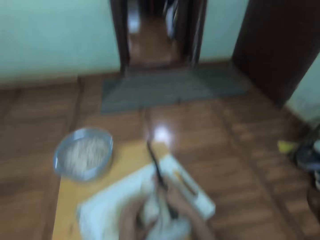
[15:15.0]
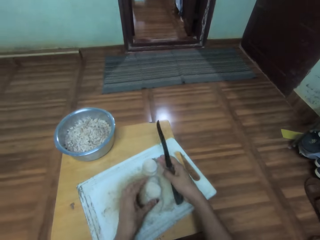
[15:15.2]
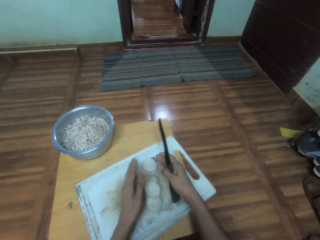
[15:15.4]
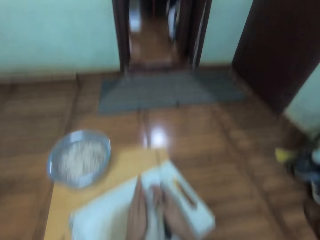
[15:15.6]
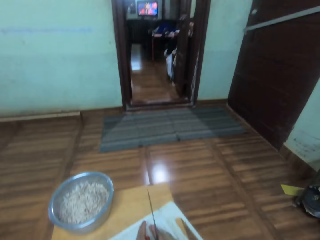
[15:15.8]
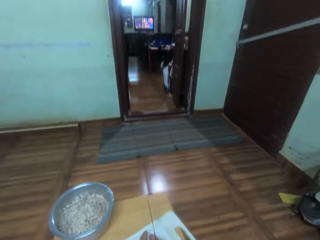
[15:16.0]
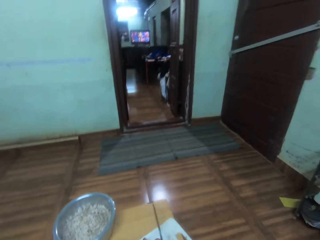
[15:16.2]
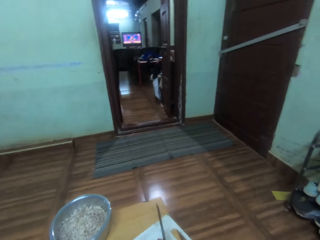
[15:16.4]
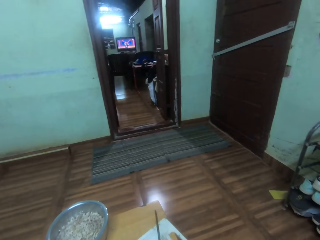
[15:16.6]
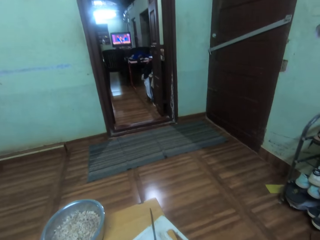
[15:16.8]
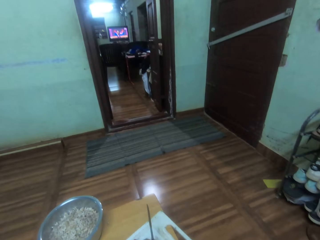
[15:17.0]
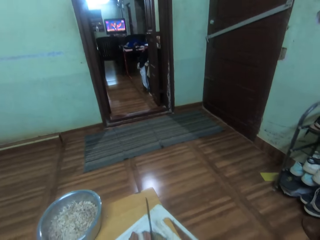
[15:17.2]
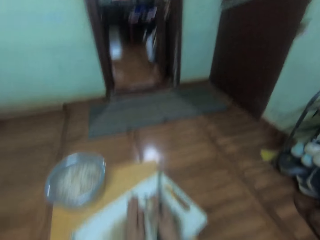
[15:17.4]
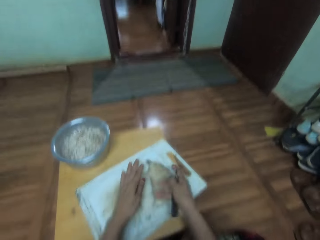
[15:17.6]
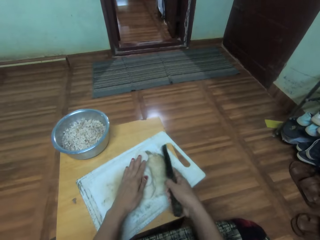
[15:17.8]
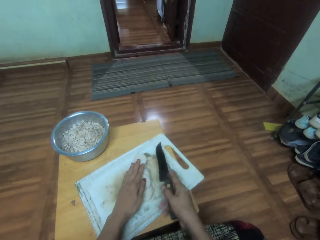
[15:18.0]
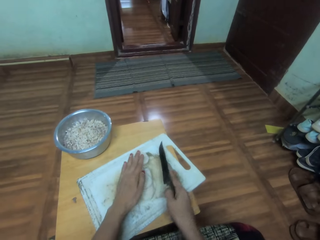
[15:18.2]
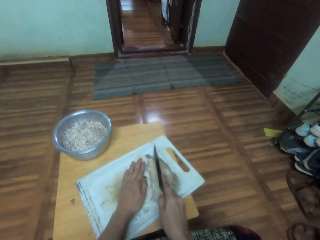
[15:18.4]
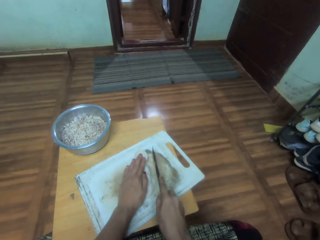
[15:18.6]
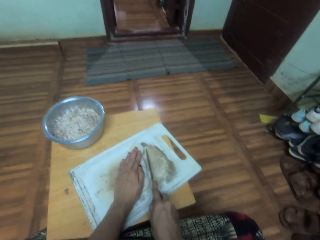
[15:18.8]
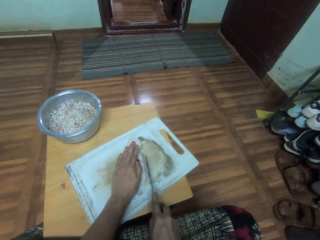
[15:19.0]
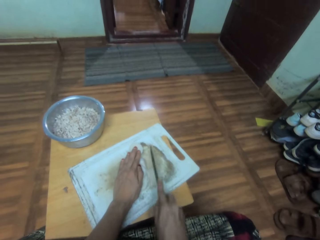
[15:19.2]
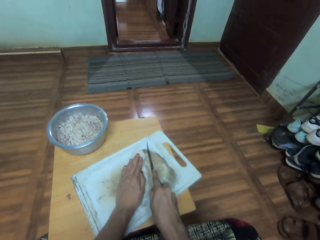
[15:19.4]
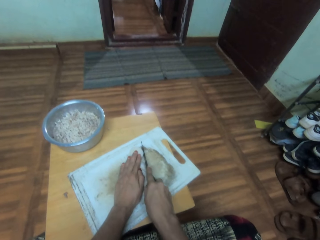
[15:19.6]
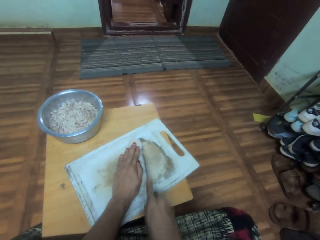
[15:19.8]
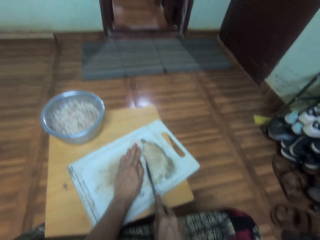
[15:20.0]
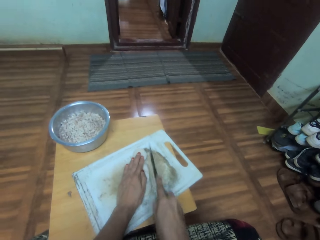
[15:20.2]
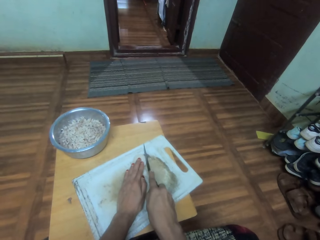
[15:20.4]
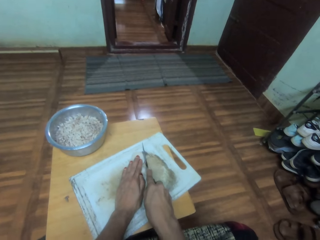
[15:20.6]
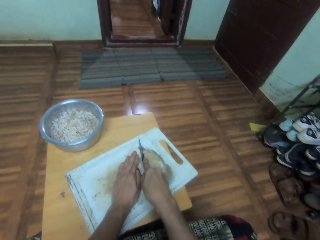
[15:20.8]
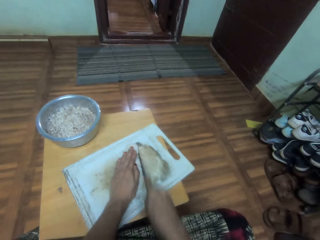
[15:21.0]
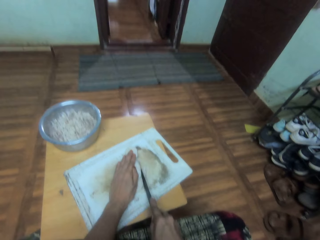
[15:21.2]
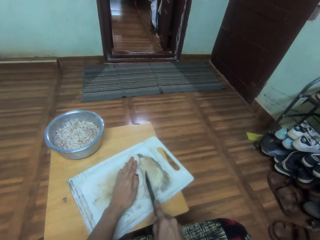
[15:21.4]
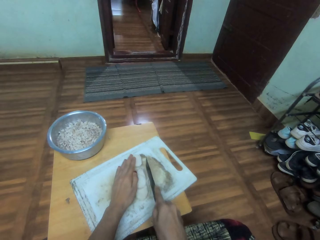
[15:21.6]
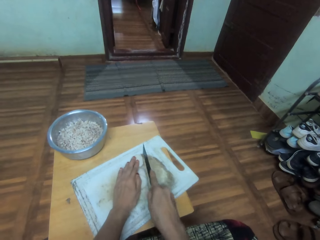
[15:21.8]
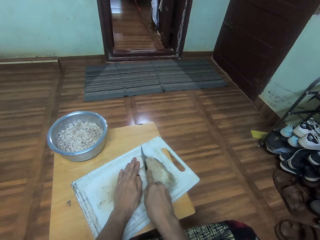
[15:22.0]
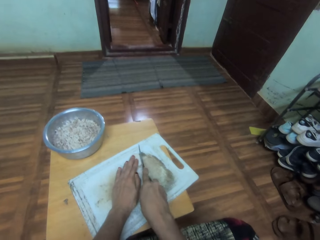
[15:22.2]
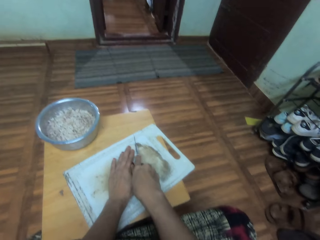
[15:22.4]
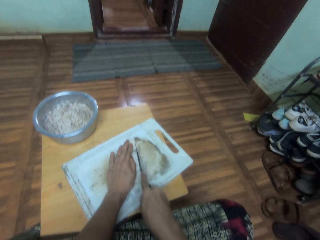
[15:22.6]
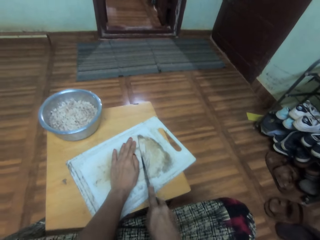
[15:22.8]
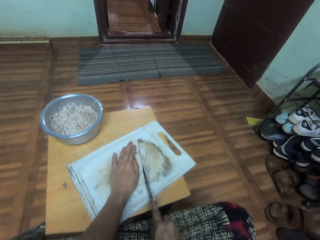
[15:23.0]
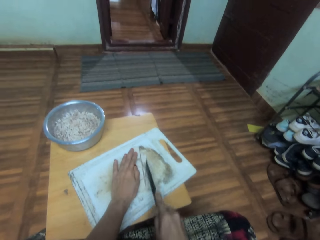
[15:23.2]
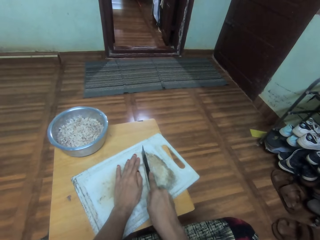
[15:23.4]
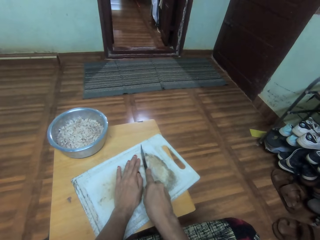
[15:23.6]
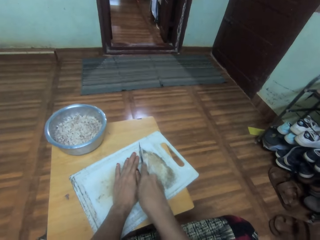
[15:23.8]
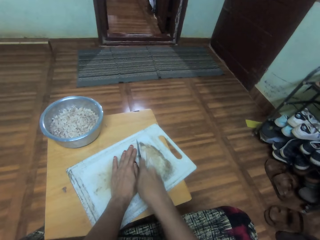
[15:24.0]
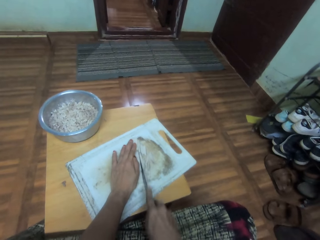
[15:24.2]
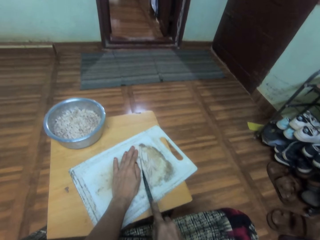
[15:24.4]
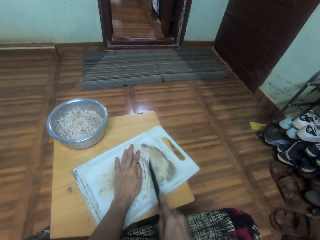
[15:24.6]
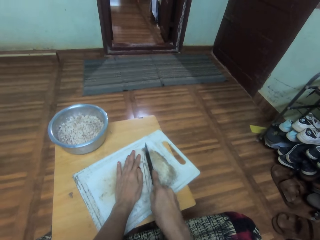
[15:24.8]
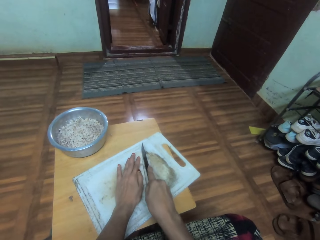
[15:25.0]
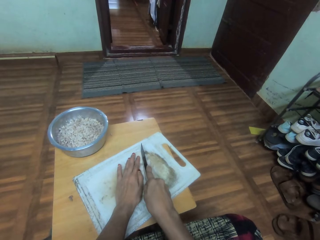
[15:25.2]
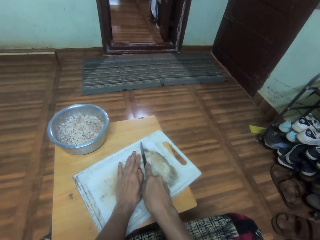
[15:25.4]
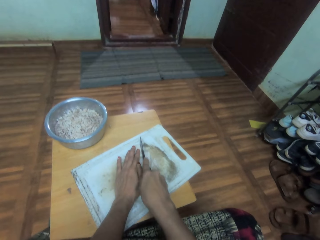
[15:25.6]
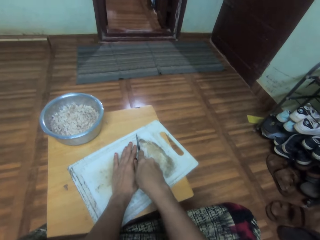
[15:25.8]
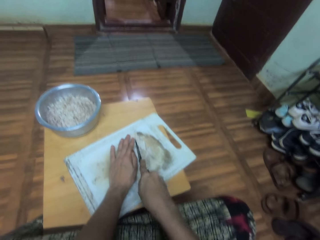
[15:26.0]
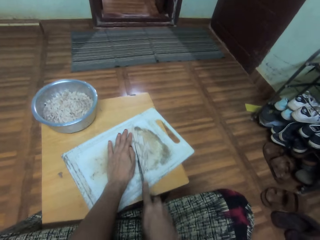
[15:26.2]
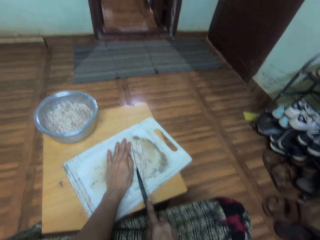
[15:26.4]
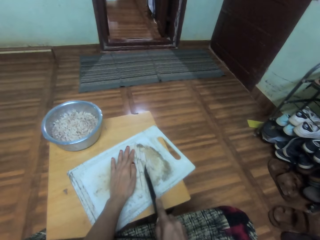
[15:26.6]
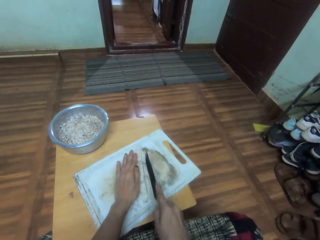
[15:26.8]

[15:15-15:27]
The camera wearer holds the pieces of vegetable against the tray. They cut the vegetable pieces on the tray with a knife.

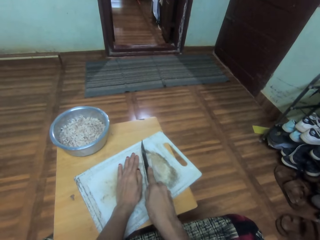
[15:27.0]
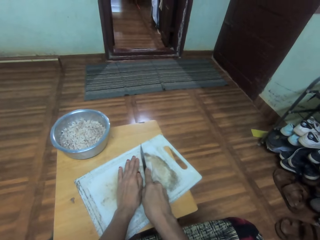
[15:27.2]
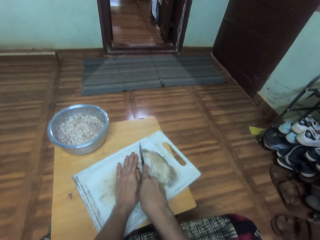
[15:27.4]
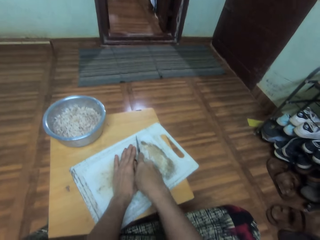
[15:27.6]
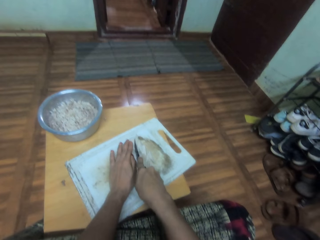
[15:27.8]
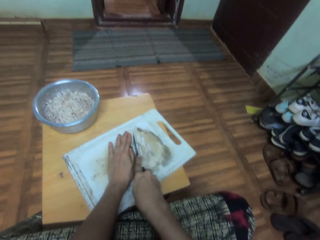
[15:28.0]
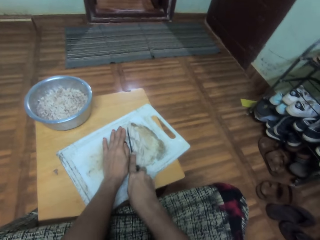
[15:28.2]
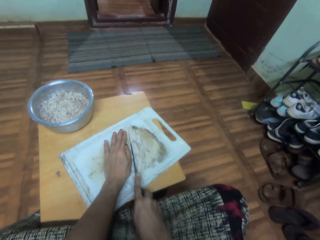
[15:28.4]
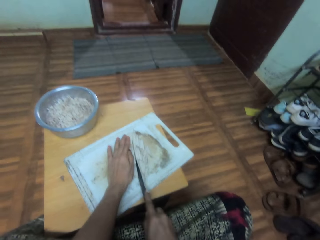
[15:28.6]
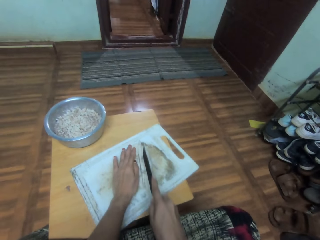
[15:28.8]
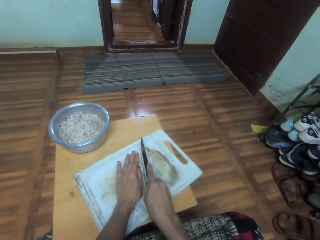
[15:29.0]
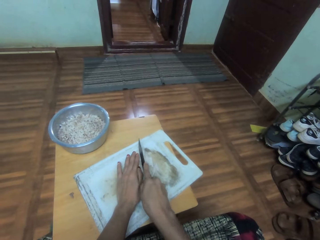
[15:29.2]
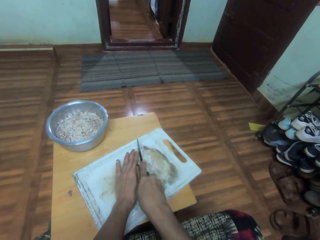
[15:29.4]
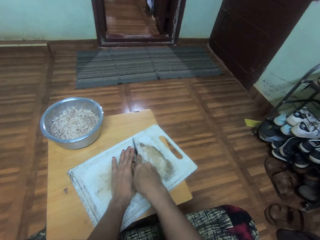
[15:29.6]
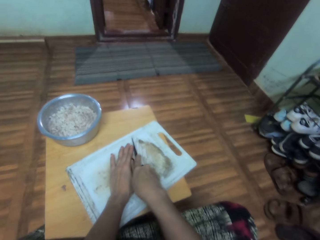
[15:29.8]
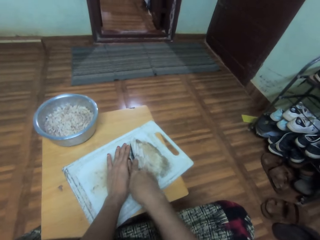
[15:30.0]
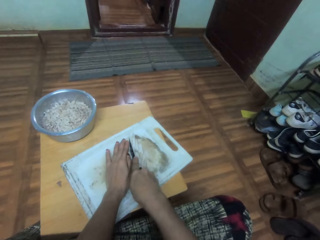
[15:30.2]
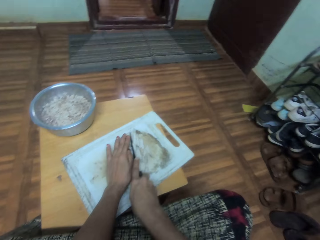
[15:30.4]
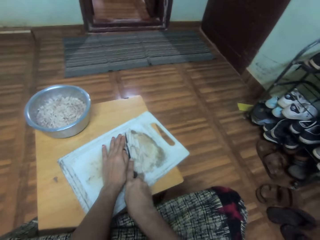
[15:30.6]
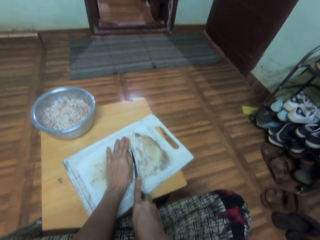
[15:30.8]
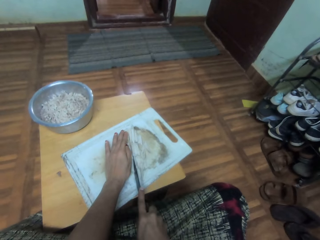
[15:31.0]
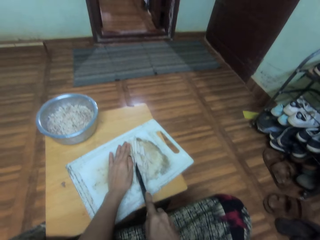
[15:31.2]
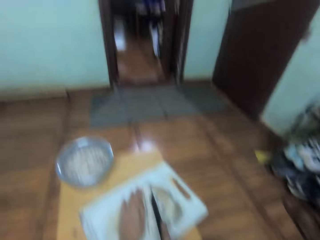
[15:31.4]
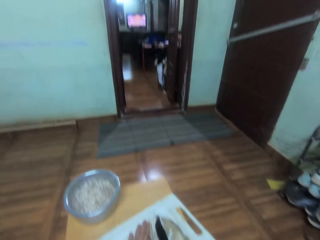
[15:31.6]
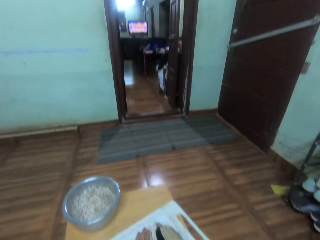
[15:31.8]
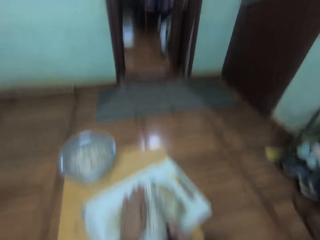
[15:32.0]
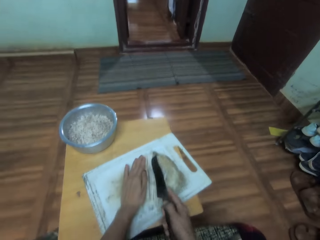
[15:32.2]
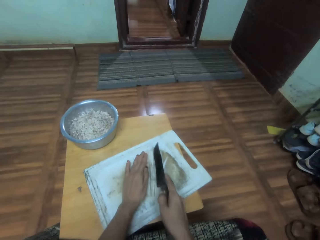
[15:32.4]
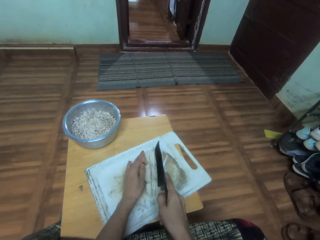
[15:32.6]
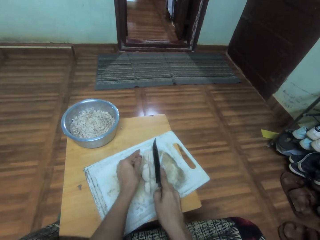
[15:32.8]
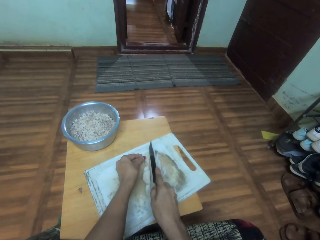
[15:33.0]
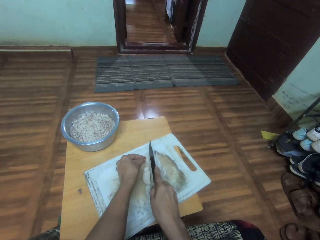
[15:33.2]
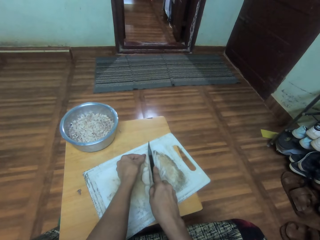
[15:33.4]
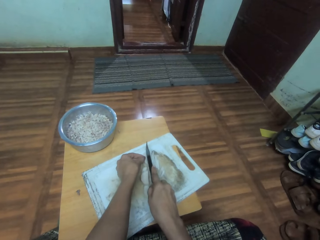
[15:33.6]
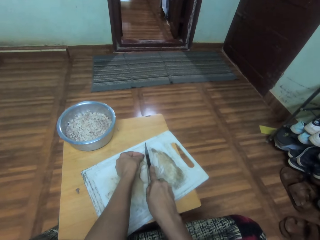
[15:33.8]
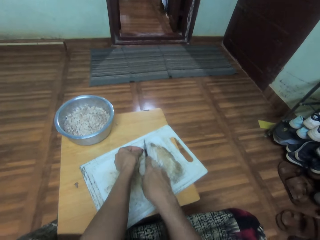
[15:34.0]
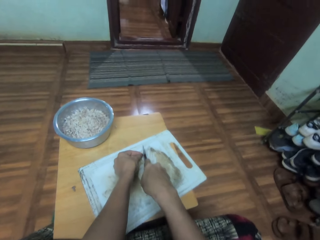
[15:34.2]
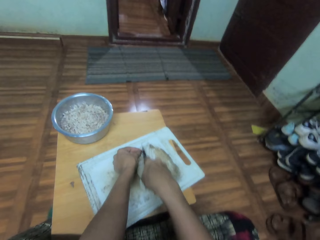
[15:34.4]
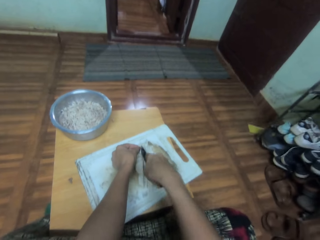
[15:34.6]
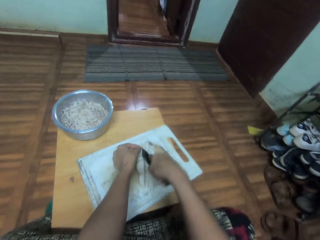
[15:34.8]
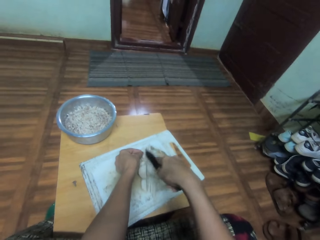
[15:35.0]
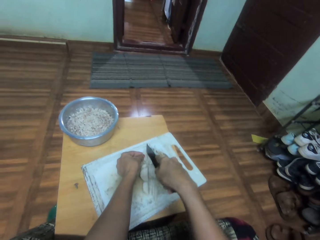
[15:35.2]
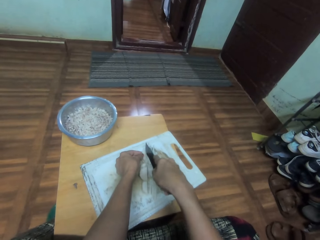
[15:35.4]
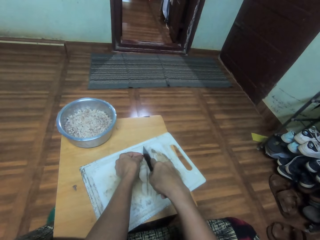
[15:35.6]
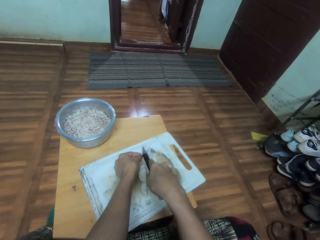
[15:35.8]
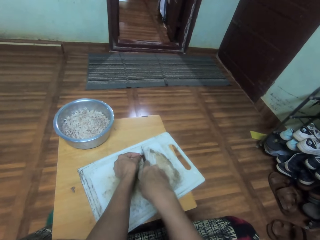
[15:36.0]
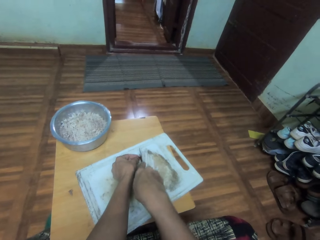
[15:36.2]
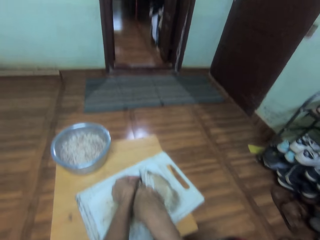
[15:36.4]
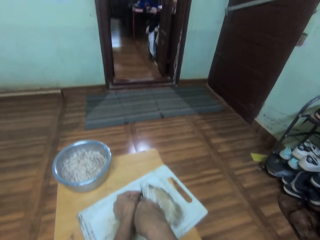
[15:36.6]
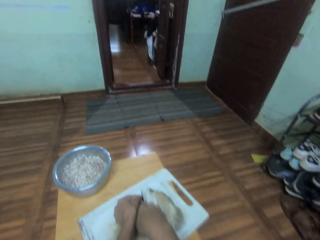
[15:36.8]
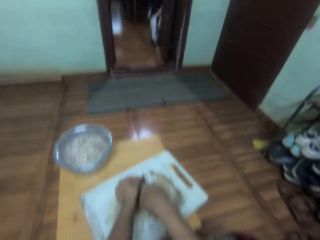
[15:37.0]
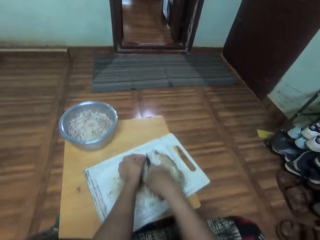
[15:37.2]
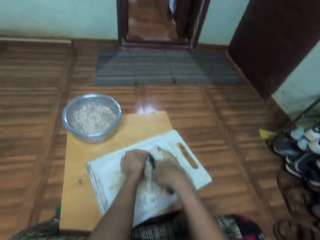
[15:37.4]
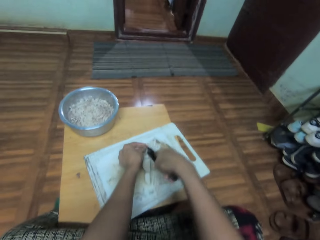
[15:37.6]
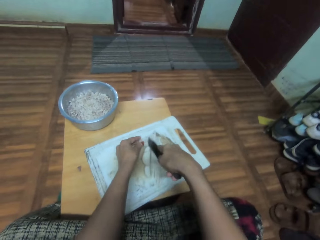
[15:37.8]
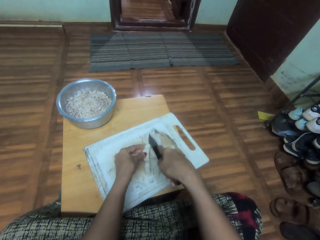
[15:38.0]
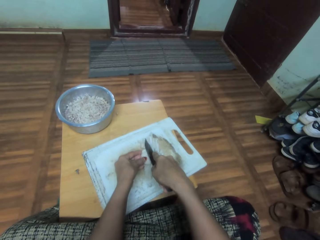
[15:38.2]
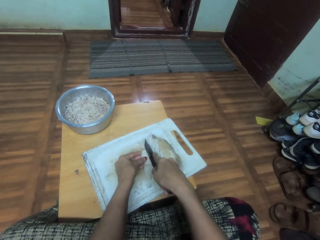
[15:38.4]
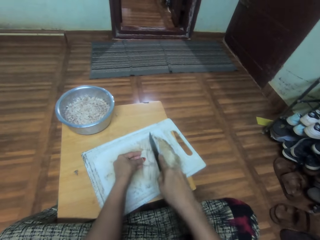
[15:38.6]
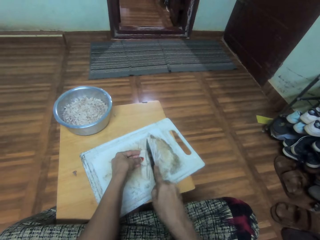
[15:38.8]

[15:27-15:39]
The camera wearer watches television. They cut the vegetable pieces on the tray with a knife.
